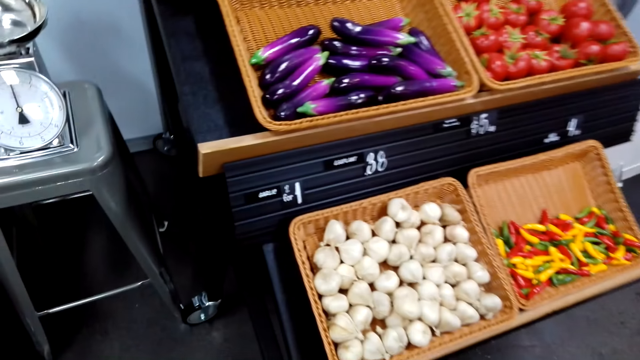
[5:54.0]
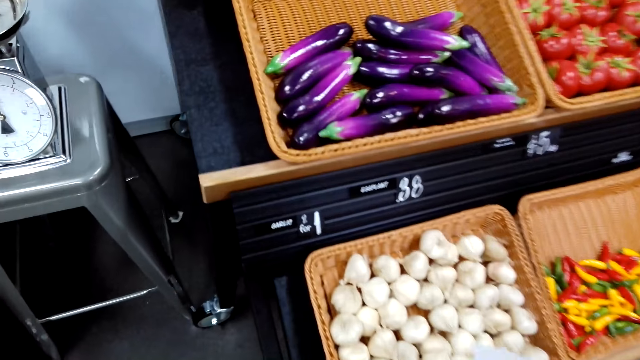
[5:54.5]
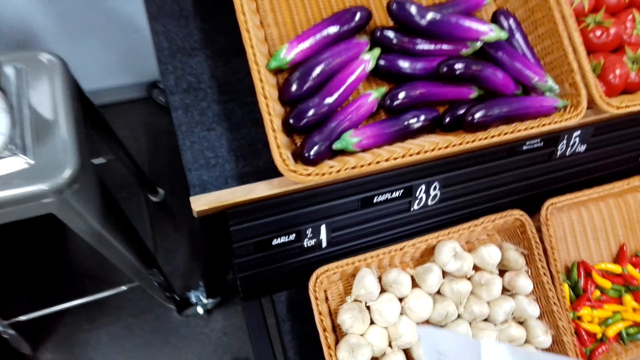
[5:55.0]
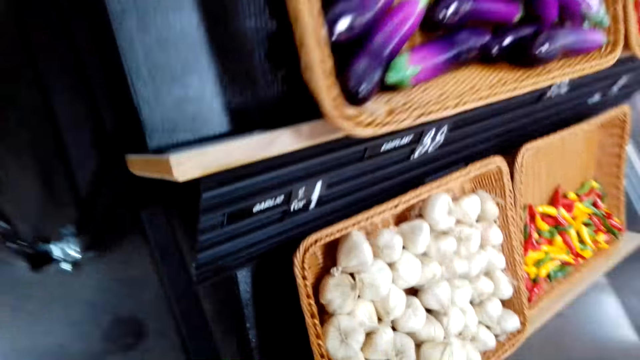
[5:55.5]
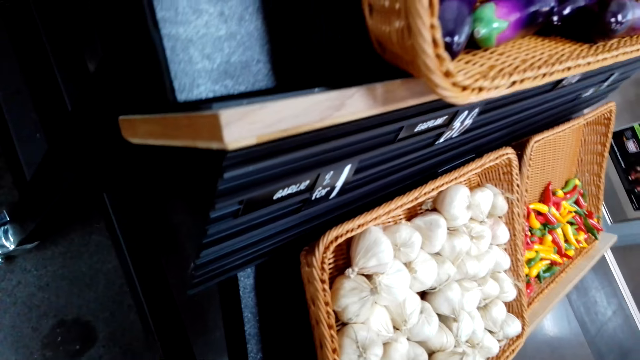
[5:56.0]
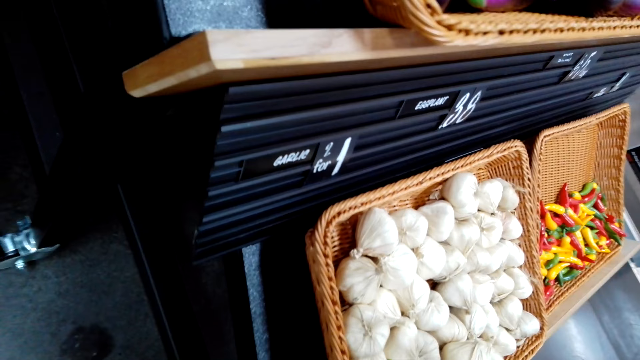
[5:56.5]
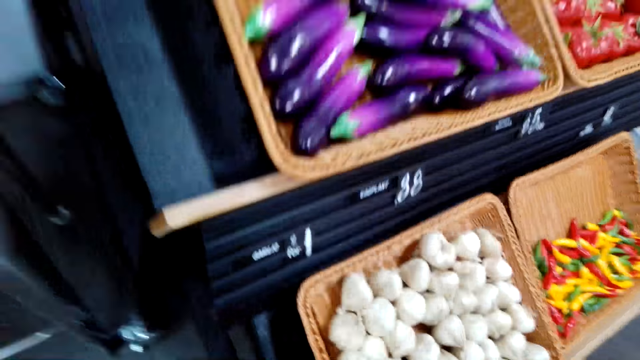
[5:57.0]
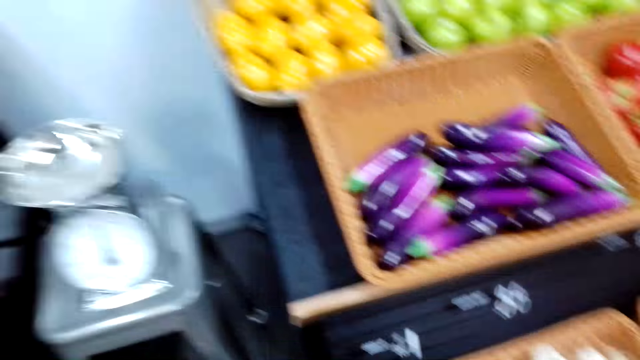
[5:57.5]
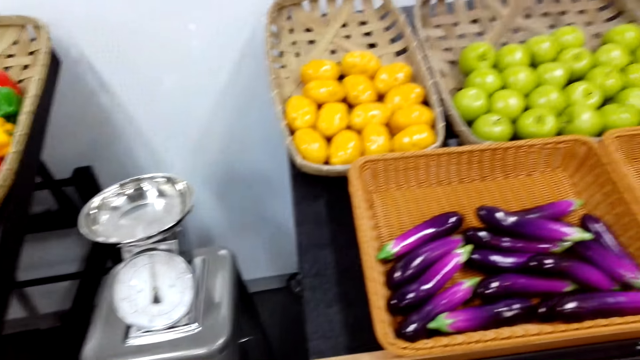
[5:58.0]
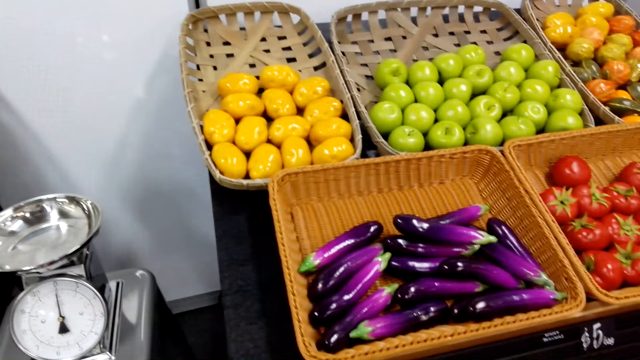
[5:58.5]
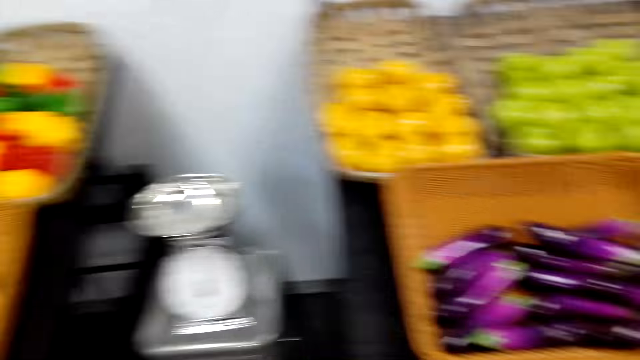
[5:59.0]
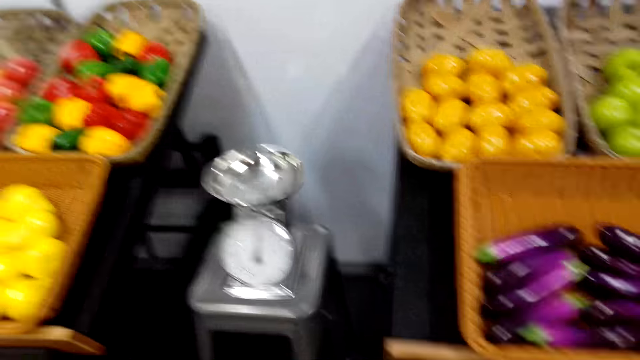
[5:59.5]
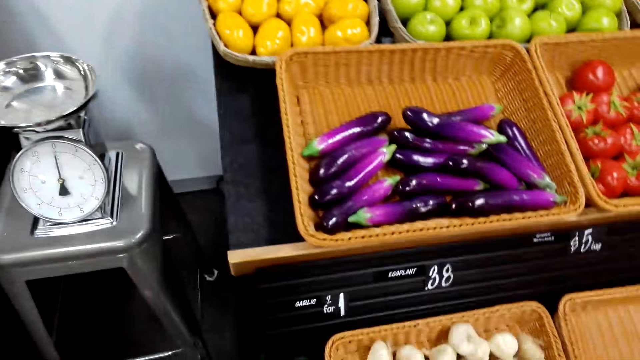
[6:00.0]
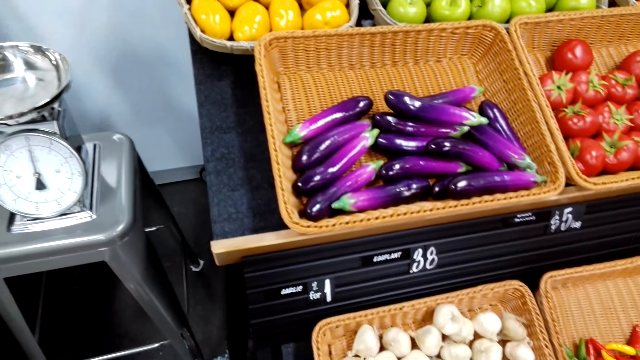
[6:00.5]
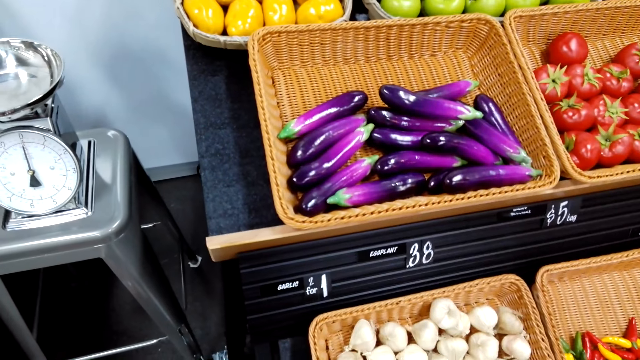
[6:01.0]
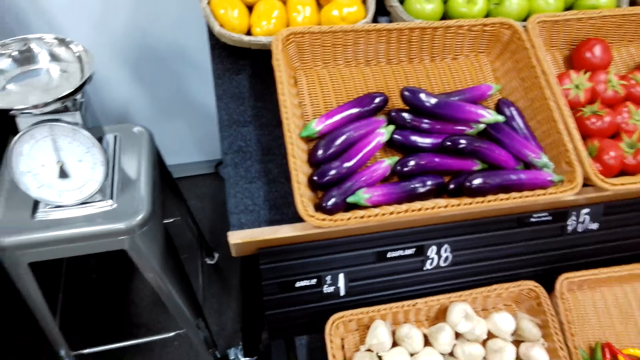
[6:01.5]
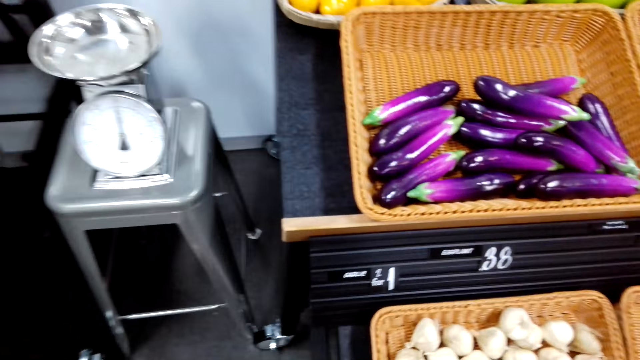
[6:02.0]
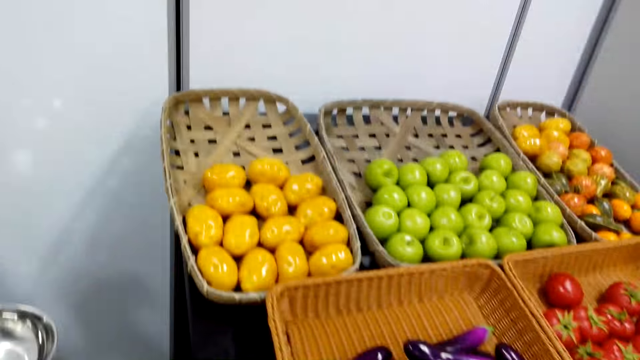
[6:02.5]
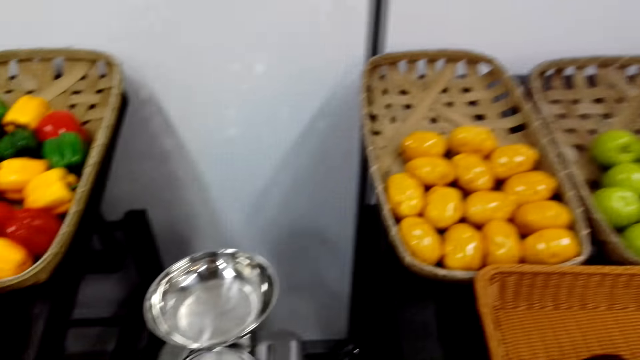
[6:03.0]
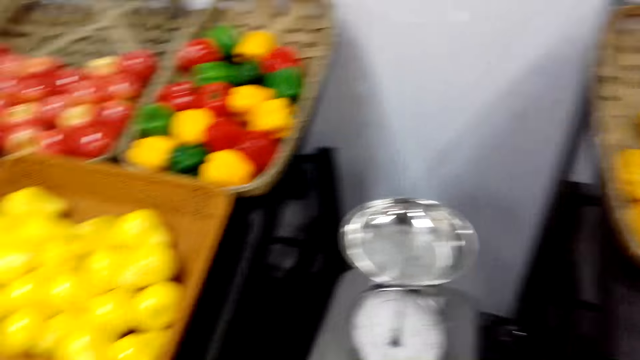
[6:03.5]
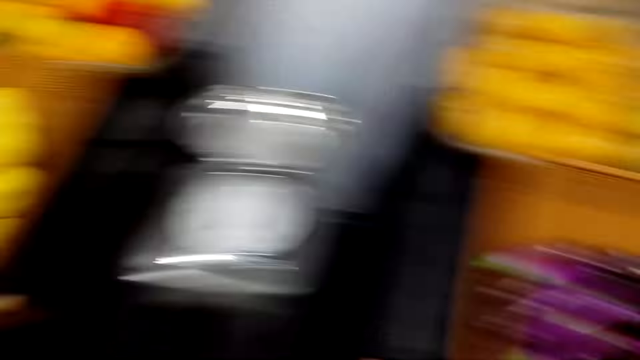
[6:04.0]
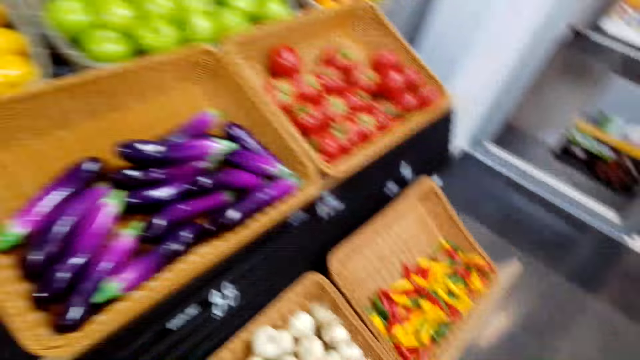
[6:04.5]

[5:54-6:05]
The camera wearer turns to the grocery side. They look at the garlic. They look around.

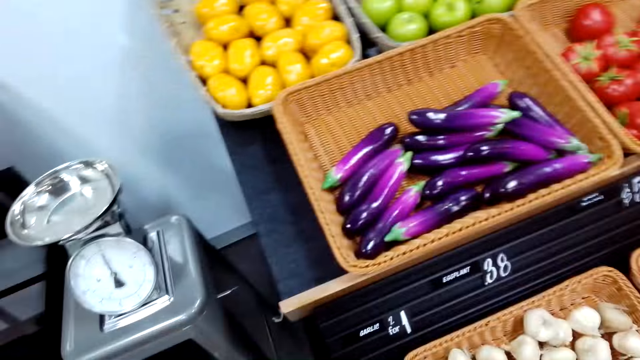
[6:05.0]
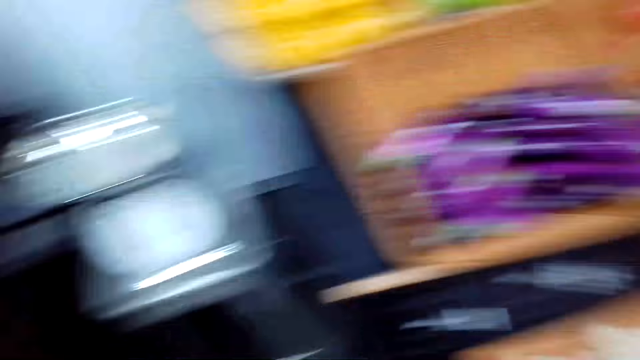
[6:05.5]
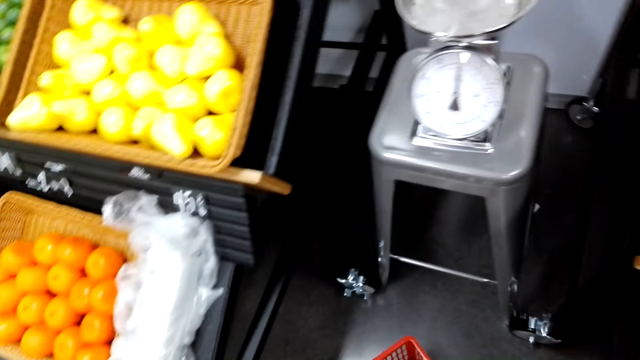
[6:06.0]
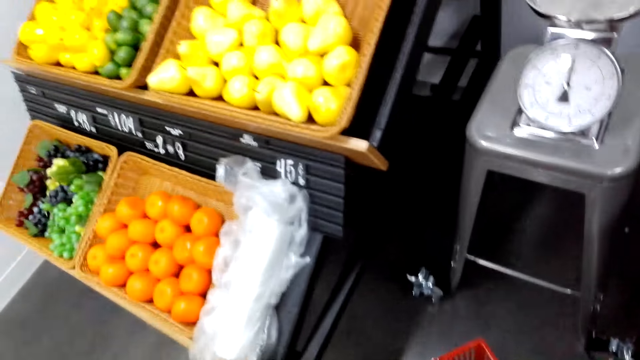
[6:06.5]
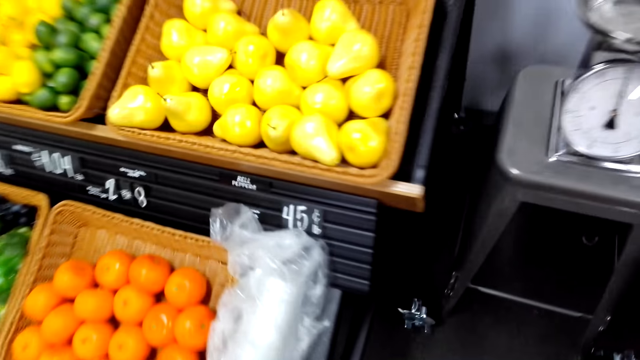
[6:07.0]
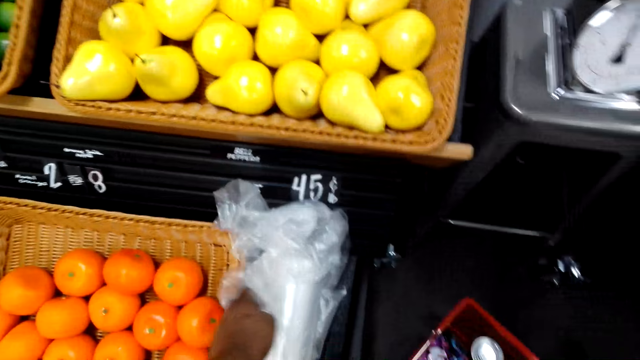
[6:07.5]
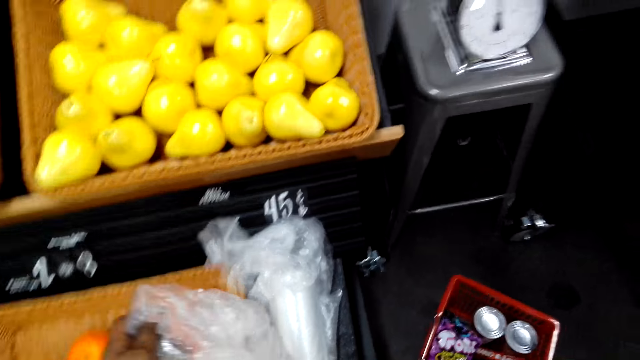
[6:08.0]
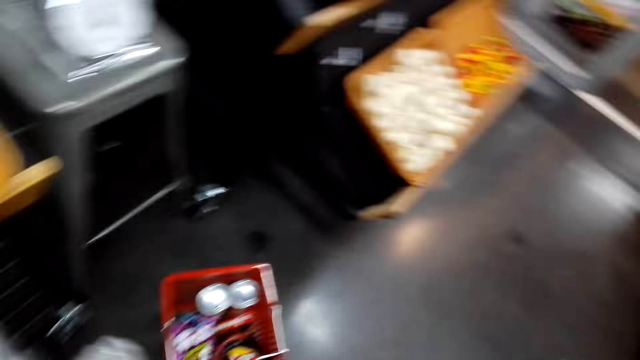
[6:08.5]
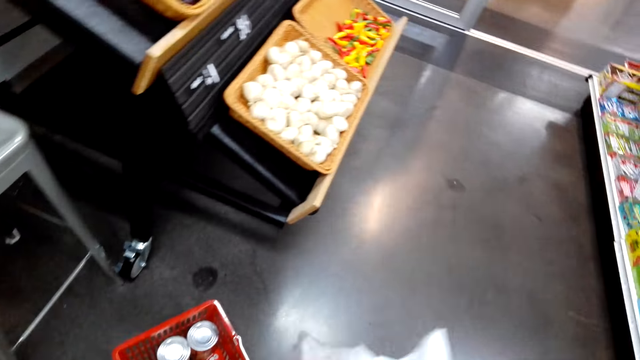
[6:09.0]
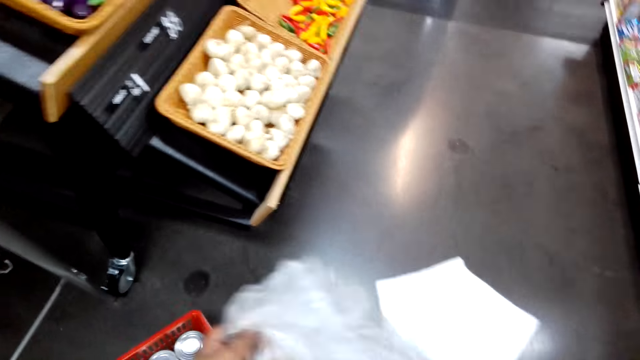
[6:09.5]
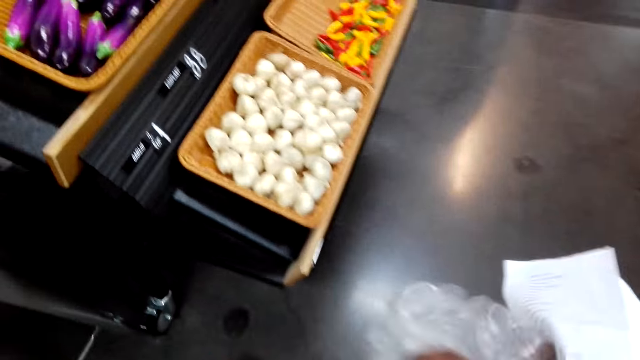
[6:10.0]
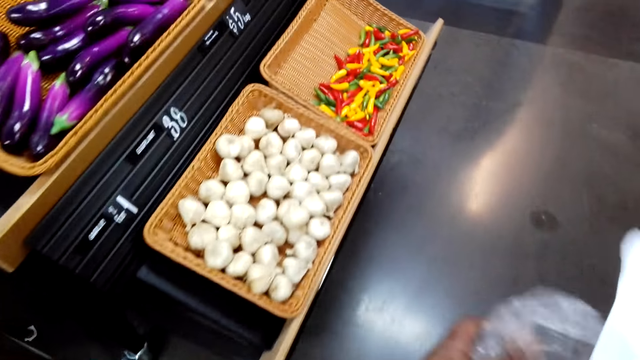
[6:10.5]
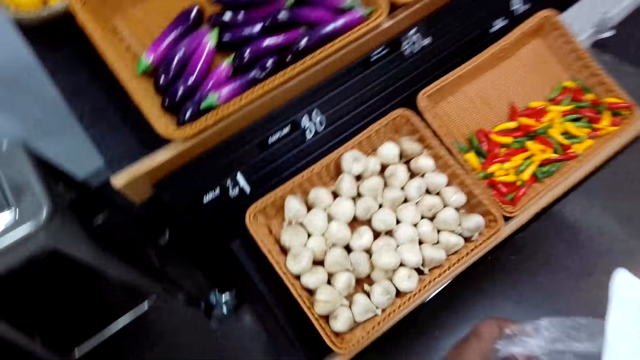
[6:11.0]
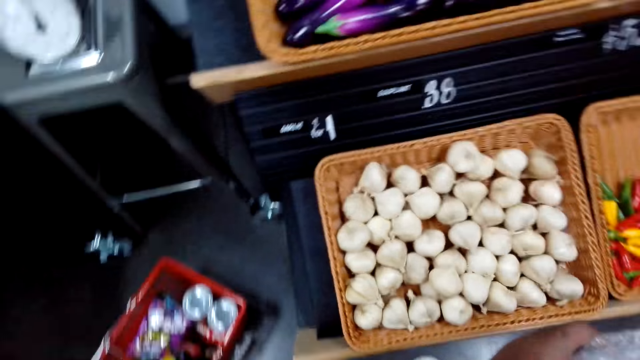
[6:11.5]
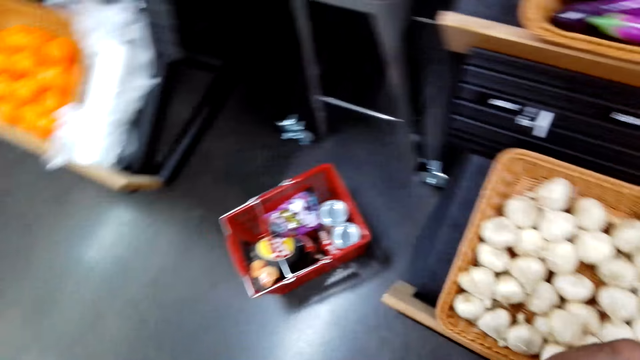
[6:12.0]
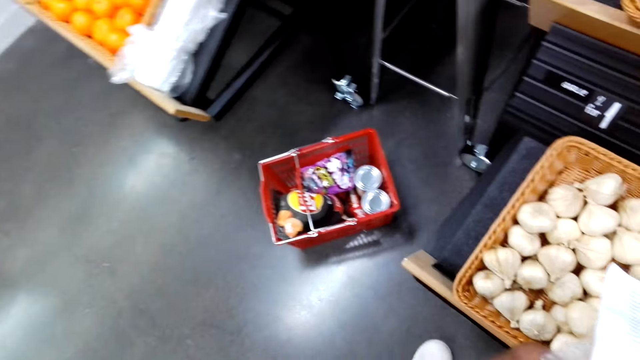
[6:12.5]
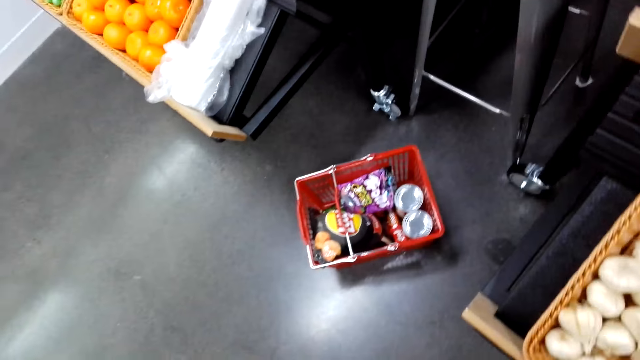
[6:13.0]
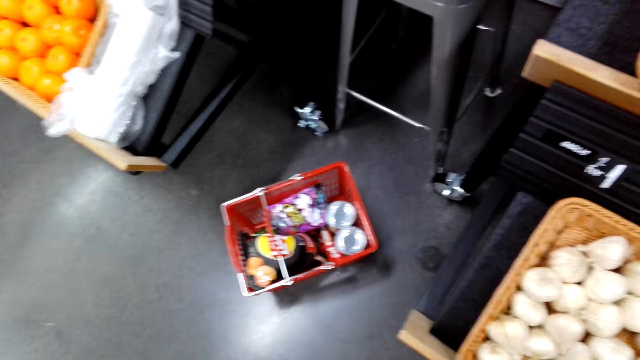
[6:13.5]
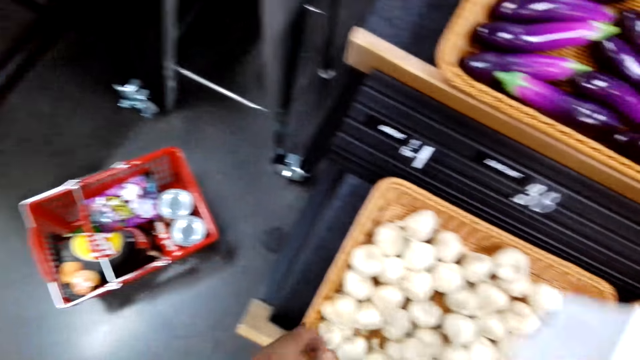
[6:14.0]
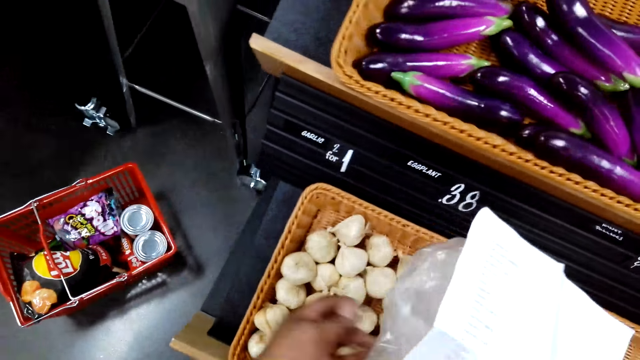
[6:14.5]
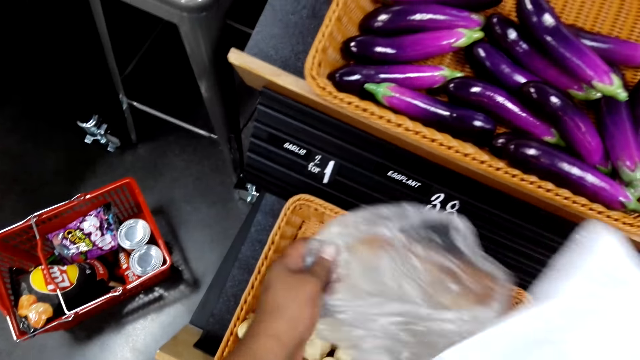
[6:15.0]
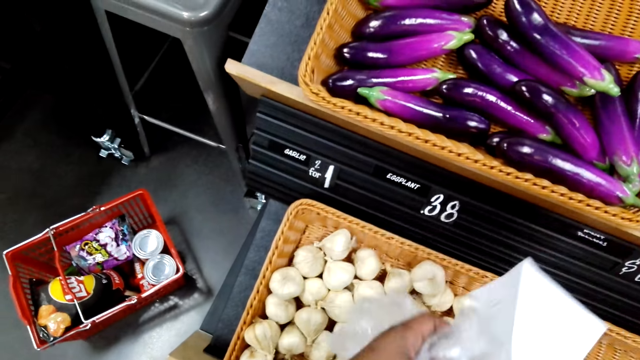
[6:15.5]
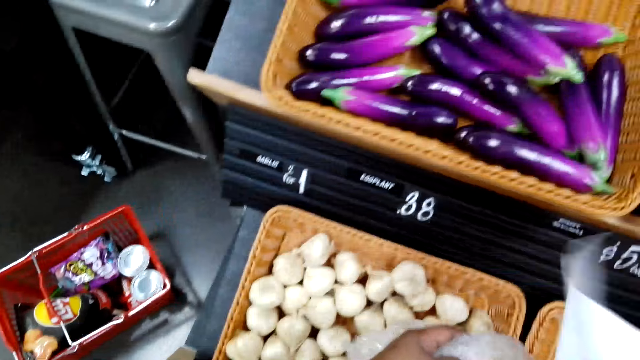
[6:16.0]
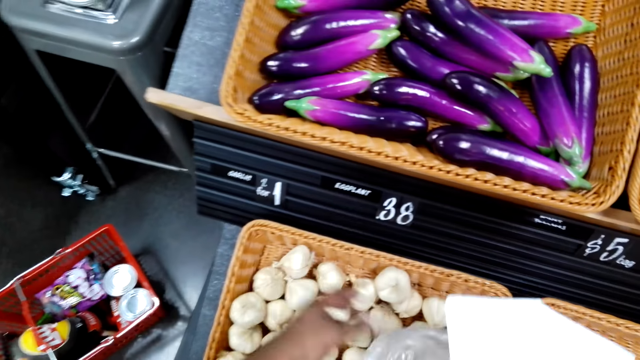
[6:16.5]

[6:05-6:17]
The camera wearer picks up a plastic bag. They walk. They pick up the garlic.
